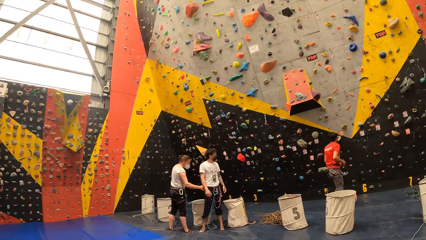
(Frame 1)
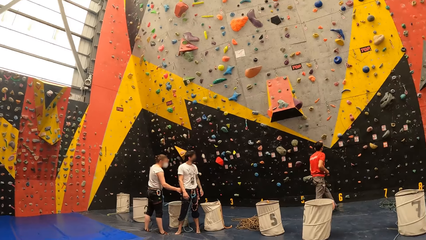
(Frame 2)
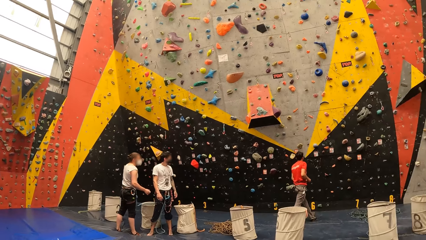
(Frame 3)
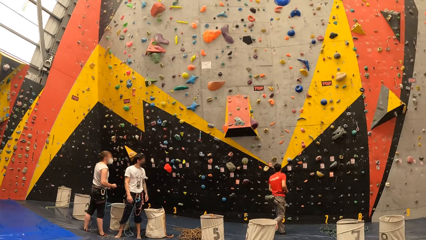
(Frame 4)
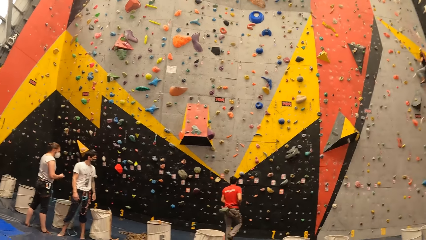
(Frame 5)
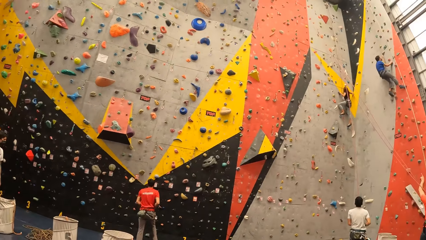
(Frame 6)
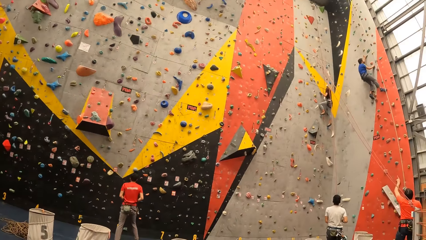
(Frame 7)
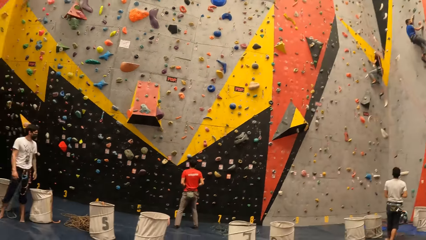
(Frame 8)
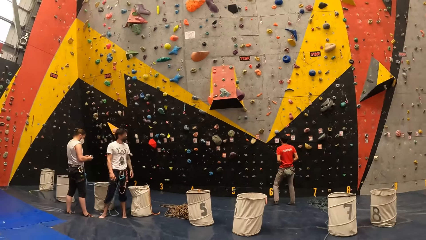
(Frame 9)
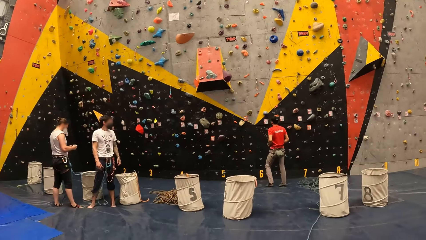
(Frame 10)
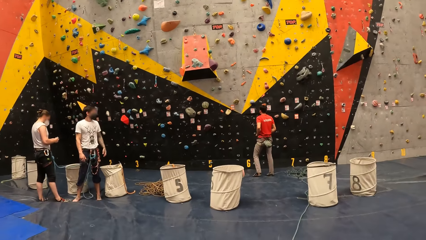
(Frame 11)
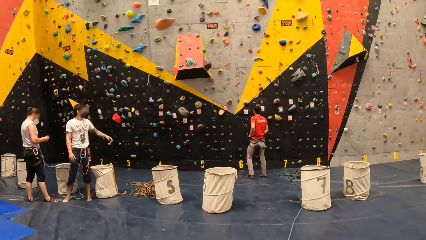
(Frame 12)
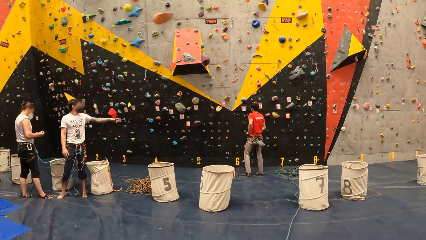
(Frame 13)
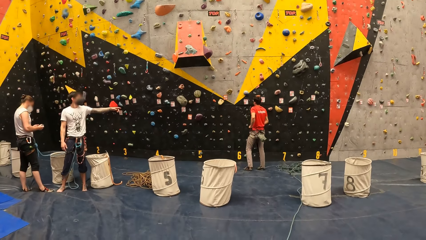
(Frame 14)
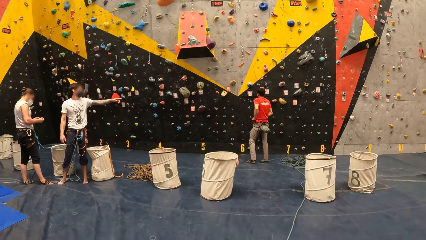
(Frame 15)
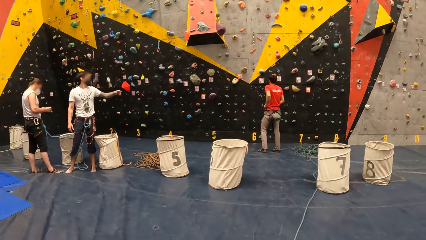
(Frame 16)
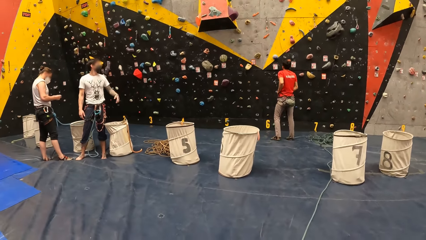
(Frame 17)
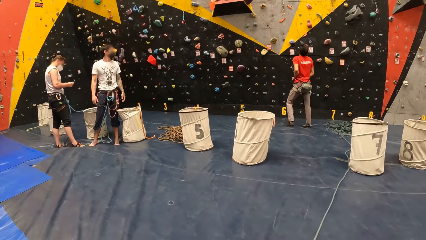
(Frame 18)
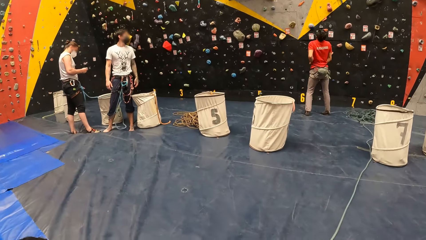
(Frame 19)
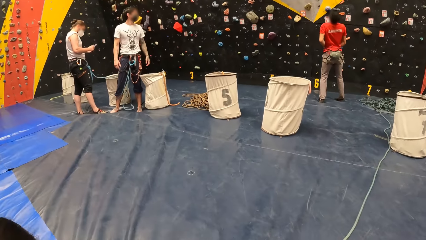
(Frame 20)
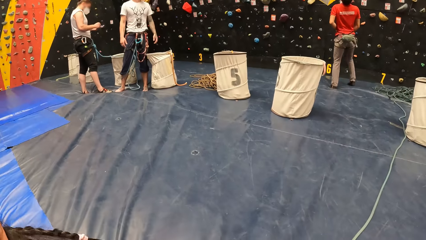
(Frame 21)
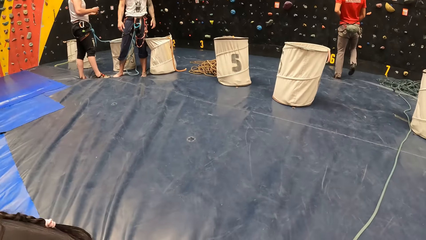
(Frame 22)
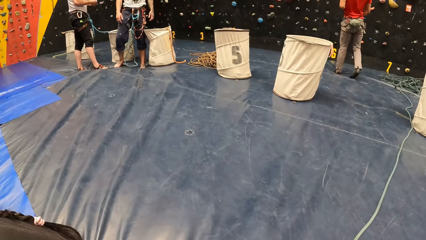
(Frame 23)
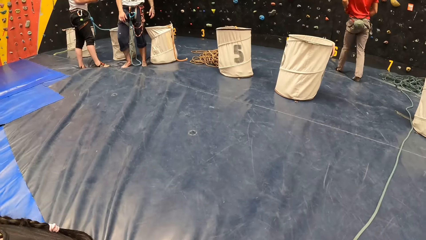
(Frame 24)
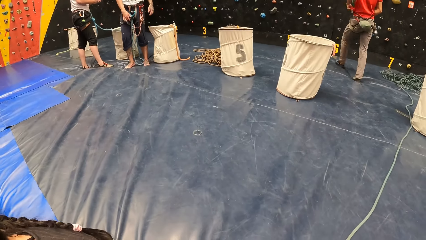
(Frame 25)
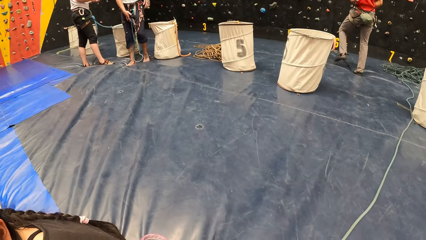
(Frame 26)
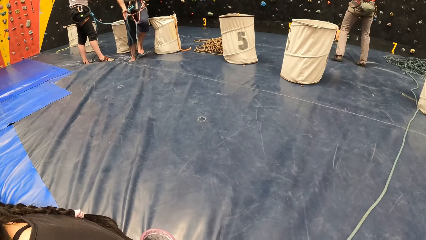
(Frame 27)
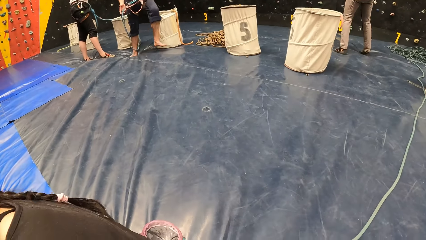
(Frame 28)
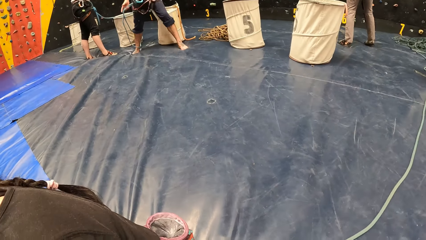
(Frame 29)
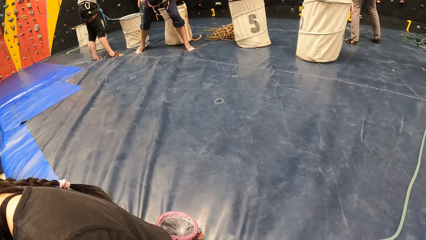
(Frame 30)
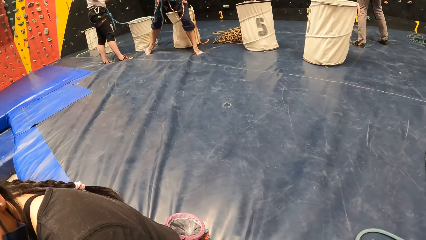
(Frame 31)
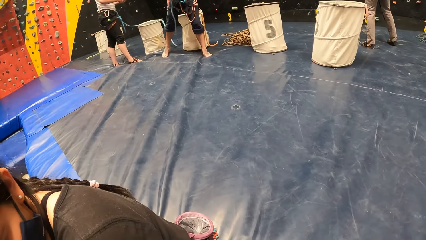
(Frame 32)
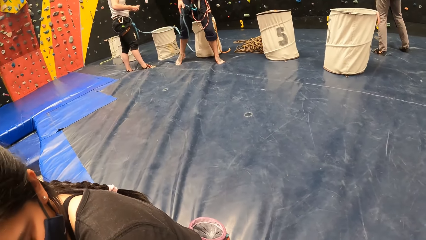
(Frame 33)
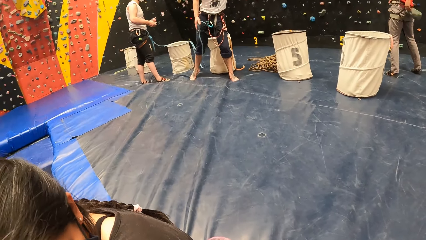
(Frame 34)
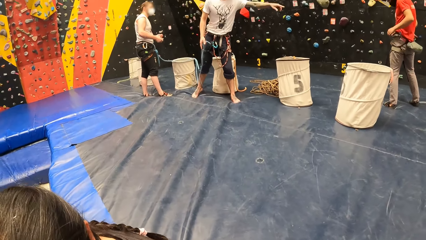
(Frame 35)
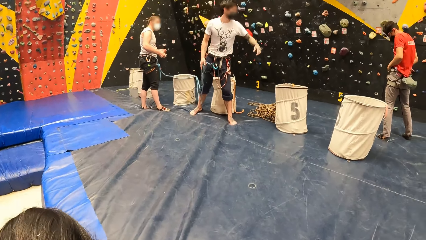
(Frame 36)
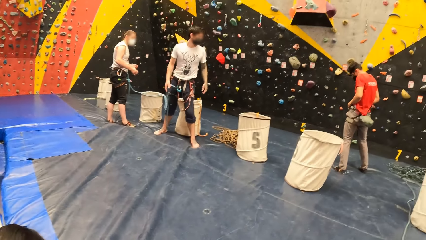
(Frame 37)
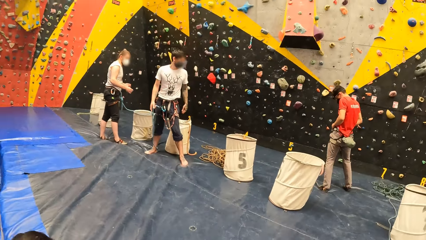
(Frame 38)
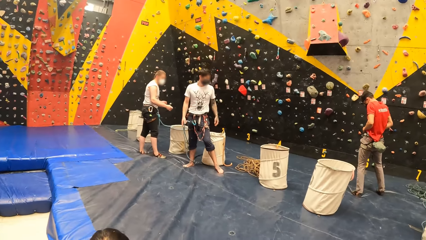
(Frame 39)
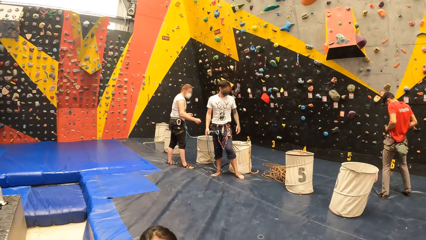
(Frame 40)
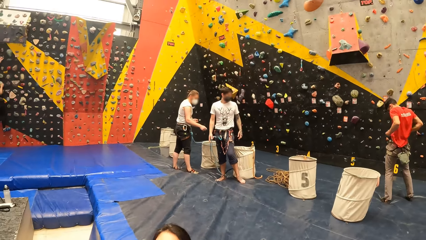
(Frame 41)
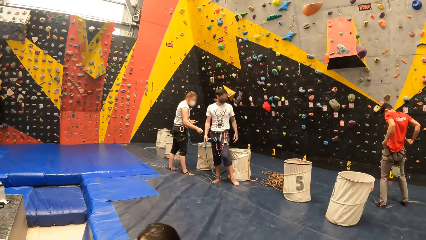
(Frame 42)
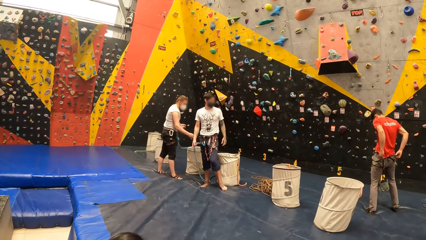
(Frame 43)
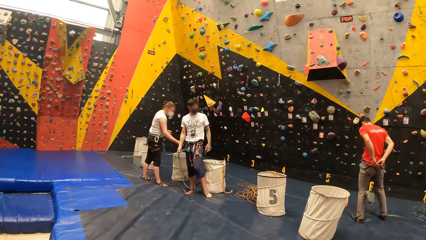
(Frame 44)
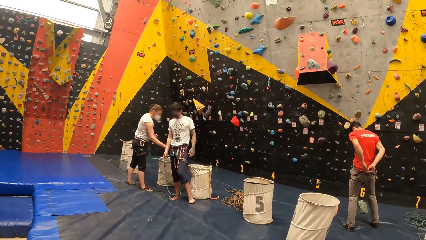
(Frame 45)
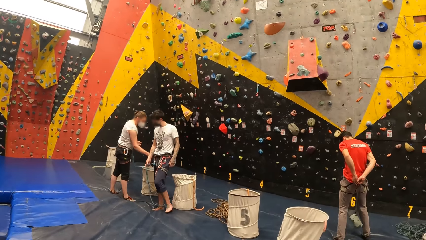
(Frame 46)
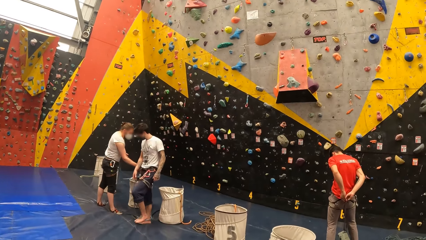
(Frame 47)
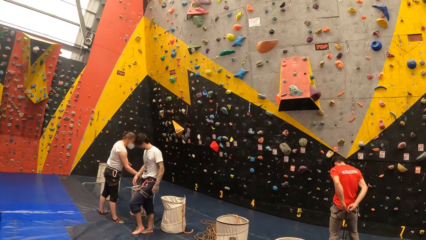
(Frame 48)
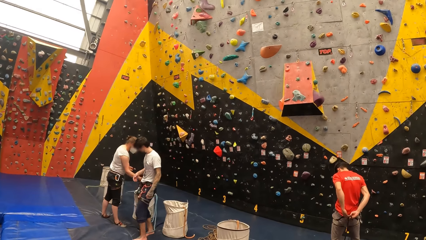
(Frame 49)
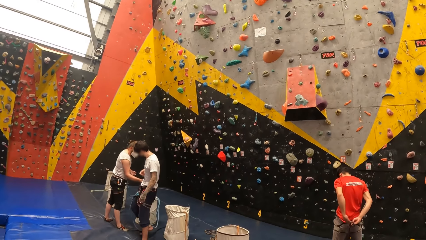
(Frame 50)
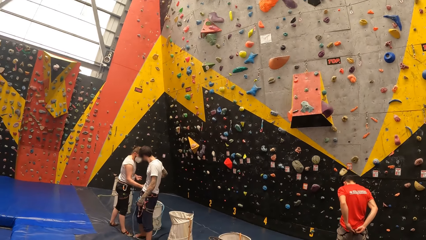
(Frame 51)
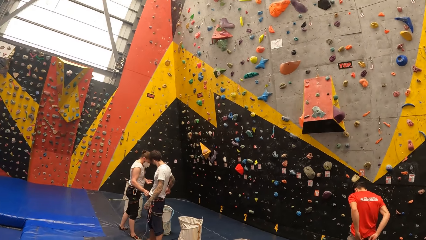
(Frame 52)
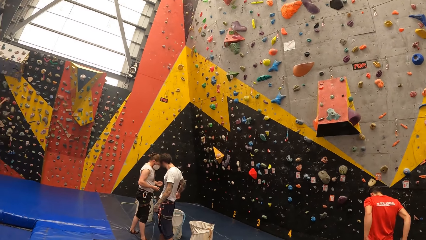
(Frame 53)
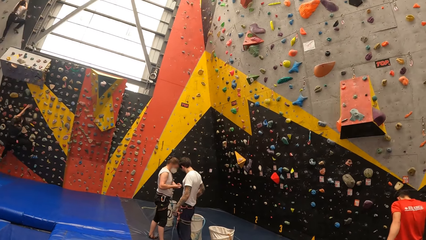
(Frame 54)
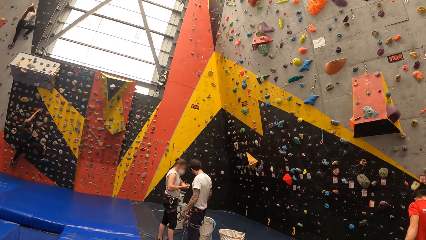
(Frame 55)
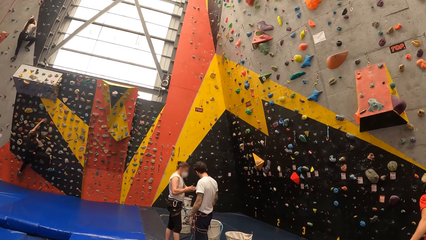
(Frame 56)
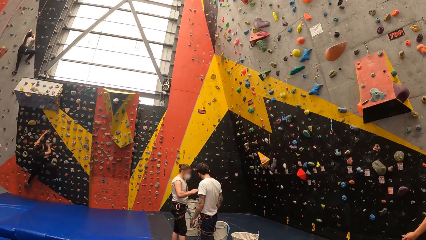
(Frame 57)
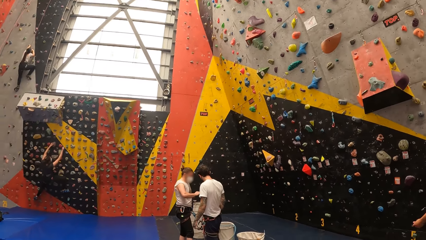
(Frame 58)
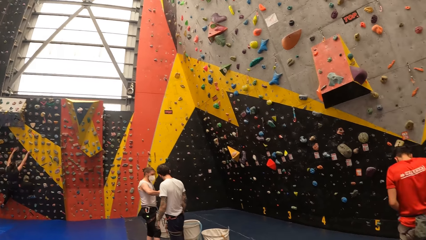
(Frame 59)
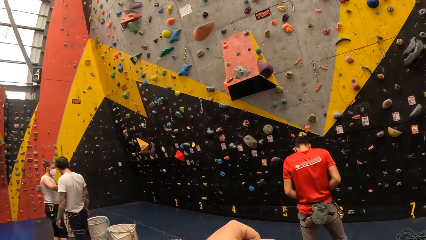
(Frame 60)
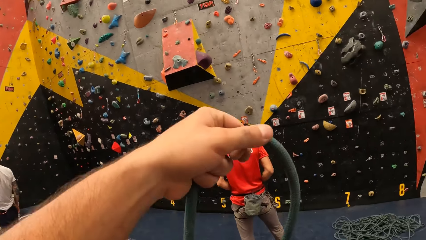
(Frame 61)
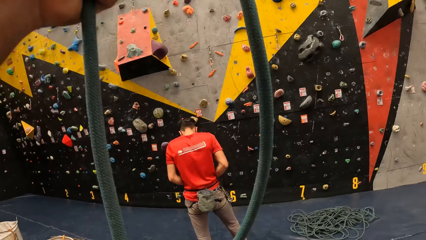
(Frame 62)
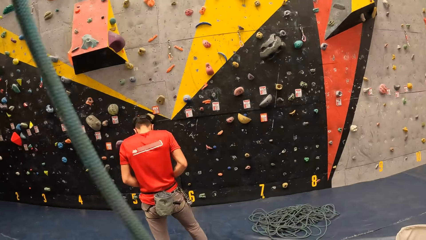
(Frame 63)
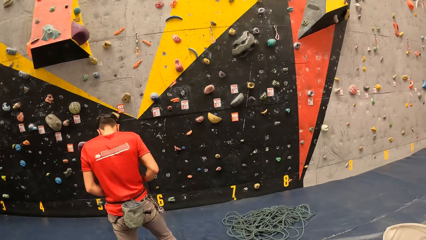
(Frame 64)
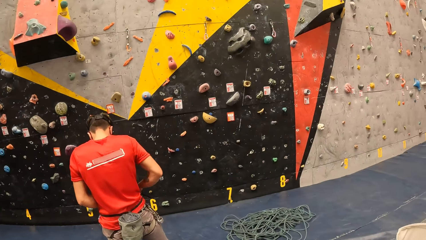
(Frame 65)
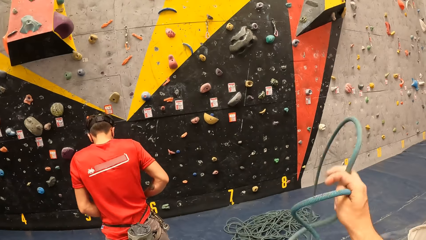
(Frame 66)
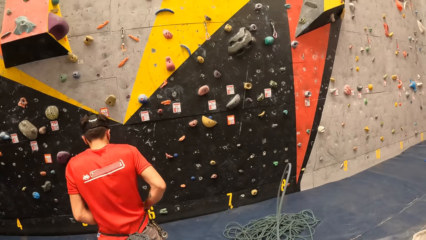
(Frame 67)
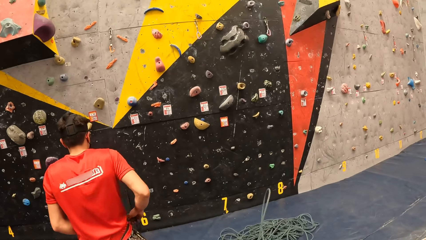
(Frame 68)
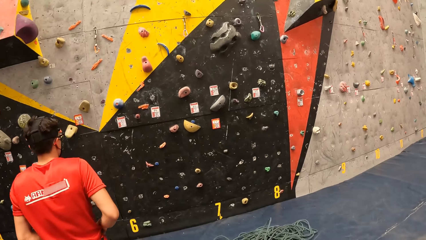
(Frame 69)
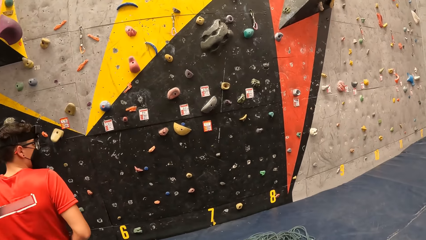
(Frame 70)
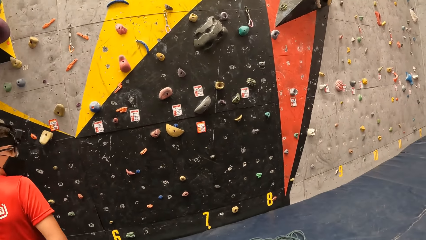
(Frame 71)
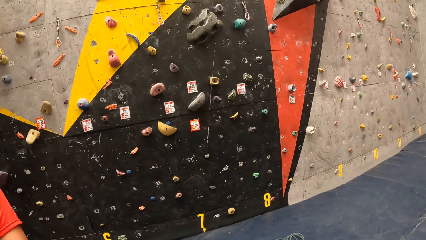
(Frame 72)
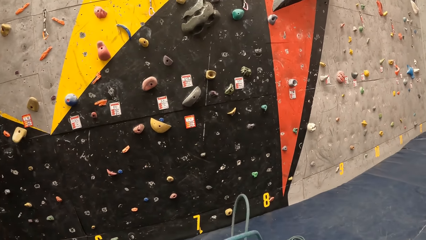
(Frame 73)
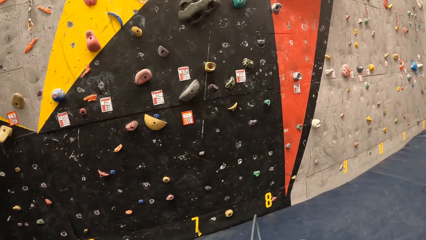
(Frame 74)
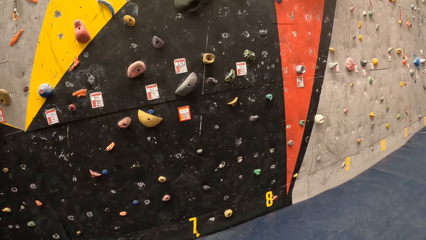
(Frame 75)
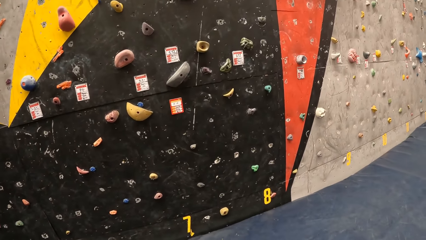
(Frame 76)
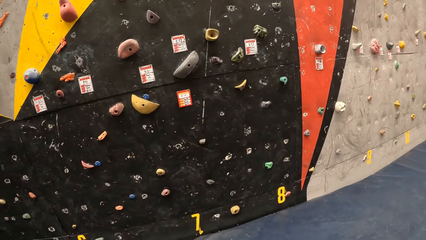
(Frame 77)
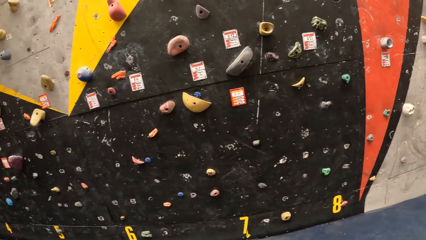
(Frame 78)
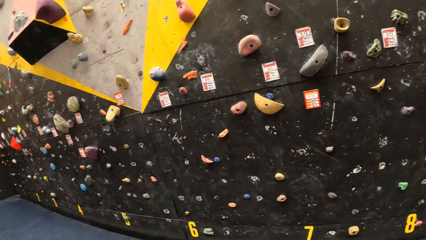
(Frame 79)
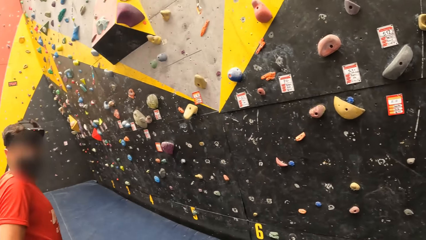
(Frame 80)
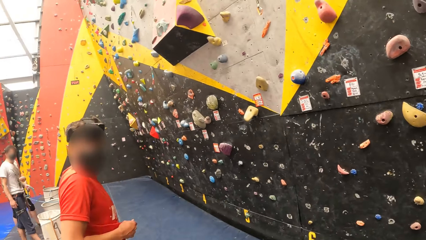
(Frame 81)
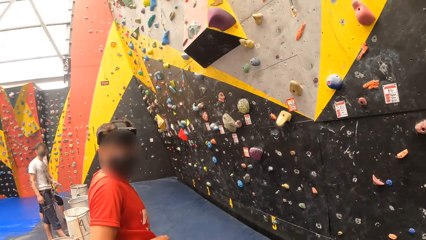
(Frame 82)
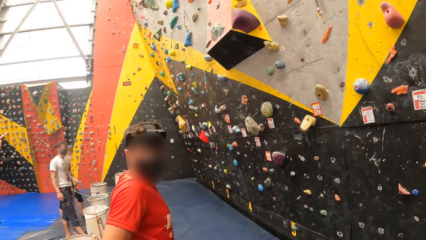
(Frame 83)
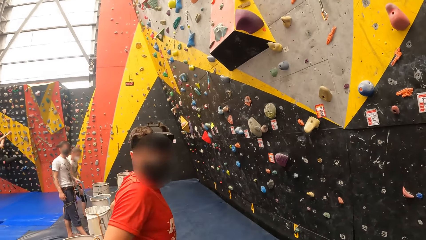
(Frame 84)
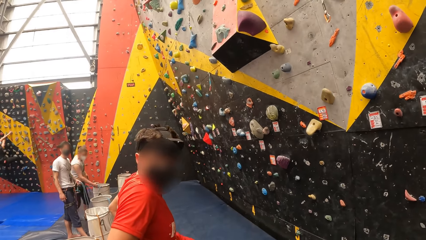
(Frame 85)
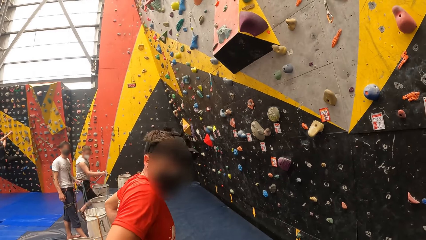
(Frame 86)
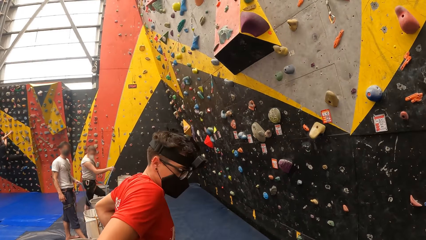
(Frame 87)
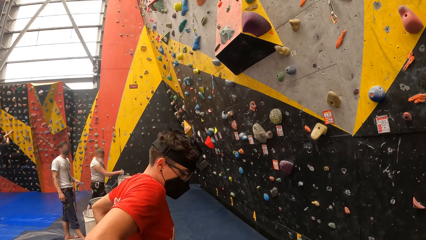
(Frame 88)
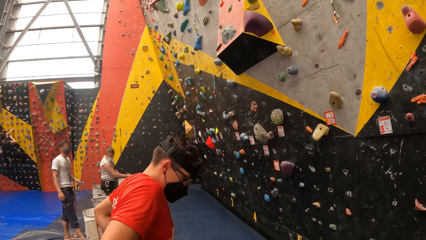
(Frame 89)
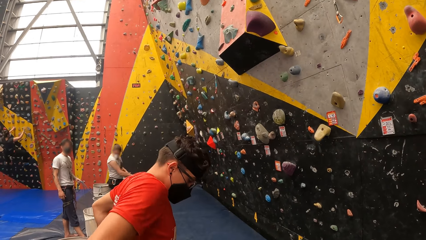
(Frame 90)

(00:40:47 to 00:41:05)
The camera wearer looks around. They walk across the room. They walk in the room. They lift a rope, hold the climbing rope, and walk toward the wall. They interact with a man.
